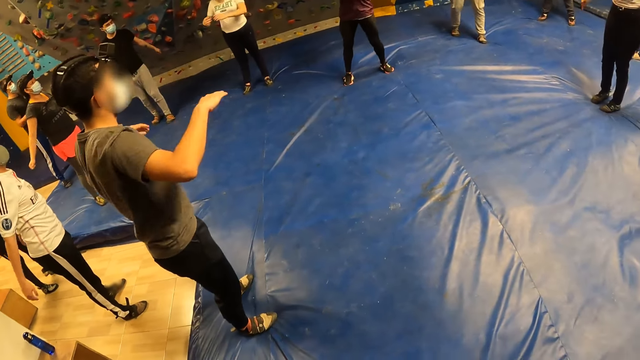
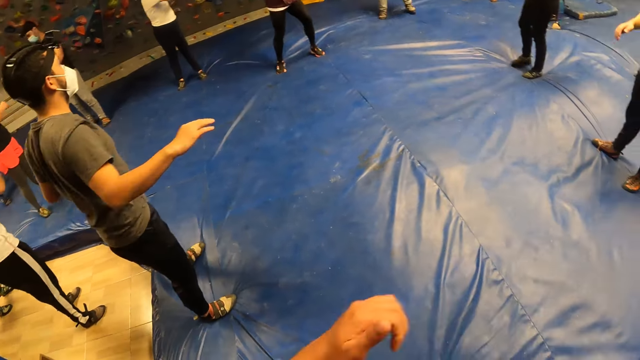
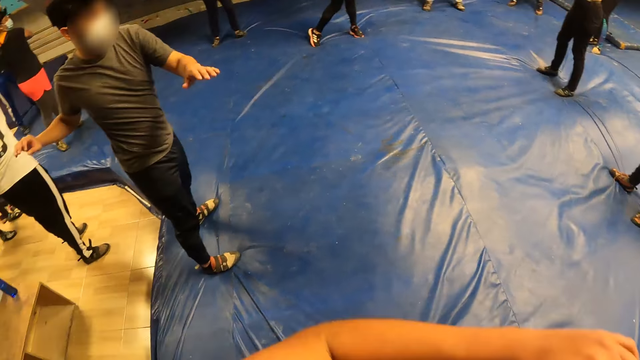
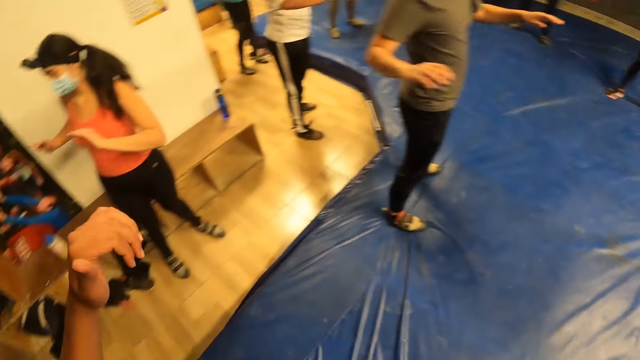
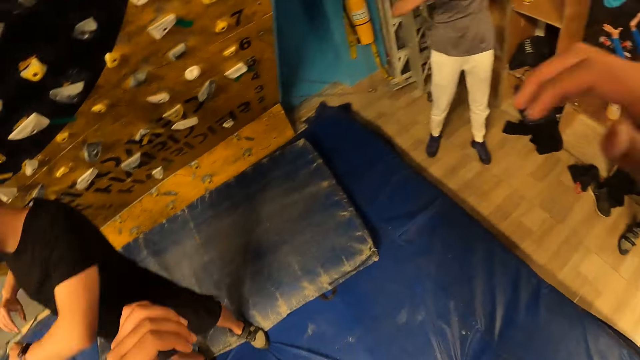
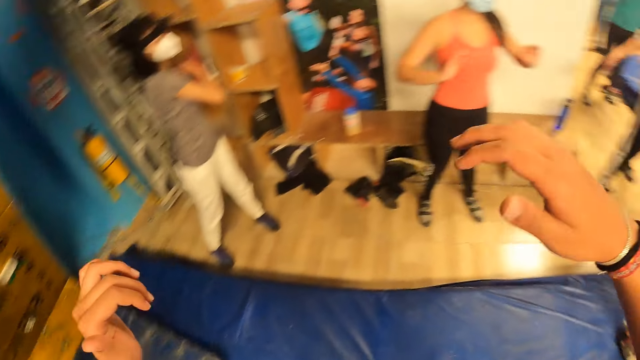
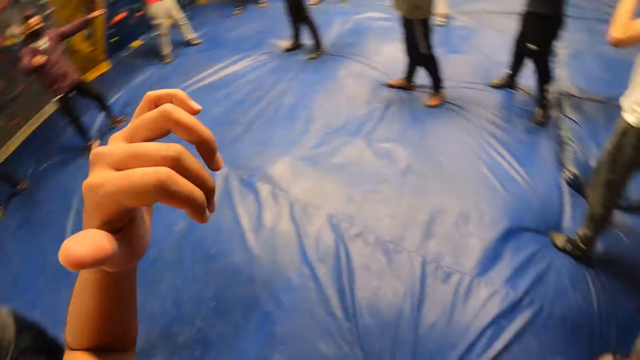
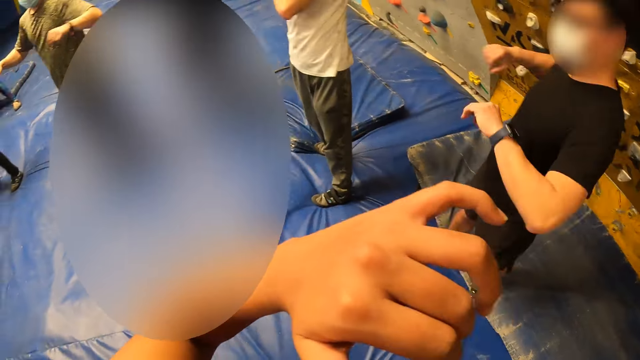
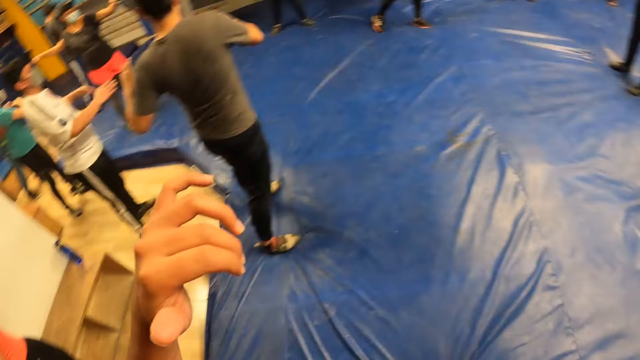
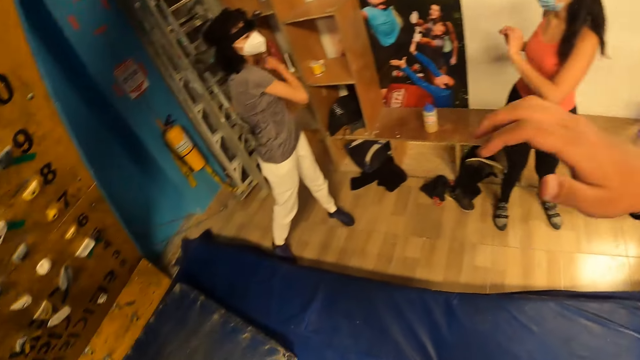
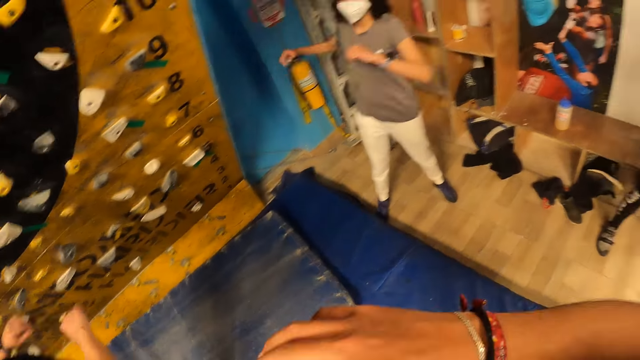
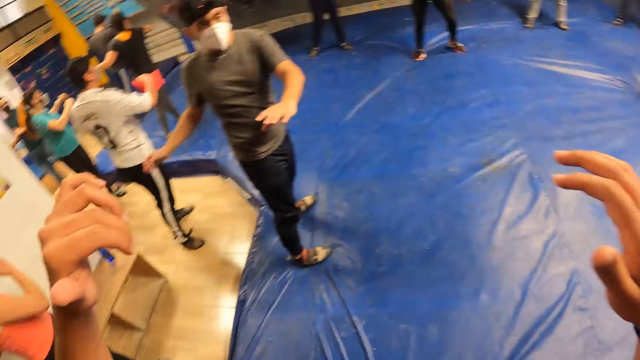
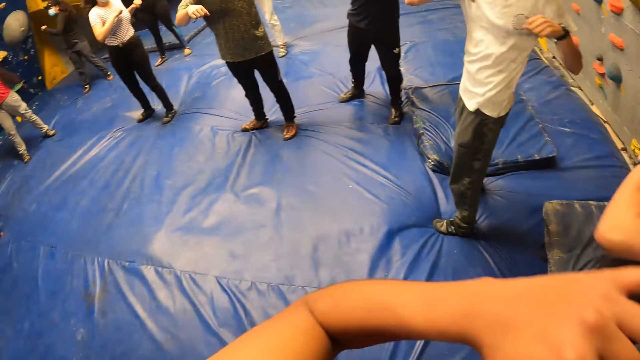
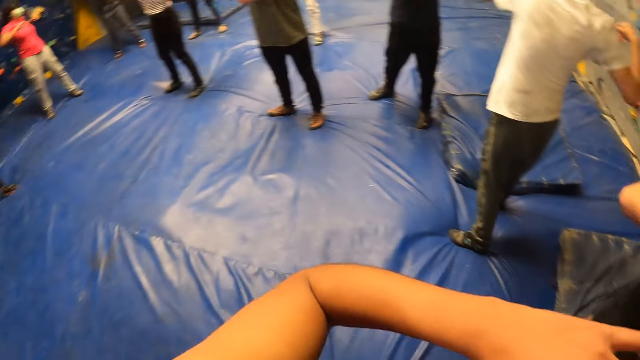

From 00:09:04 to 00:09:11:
The camera wearer does a workout.

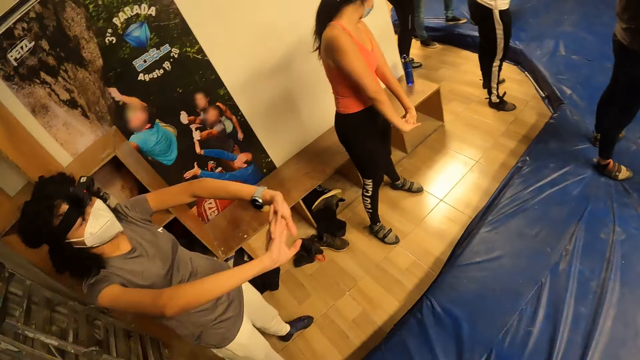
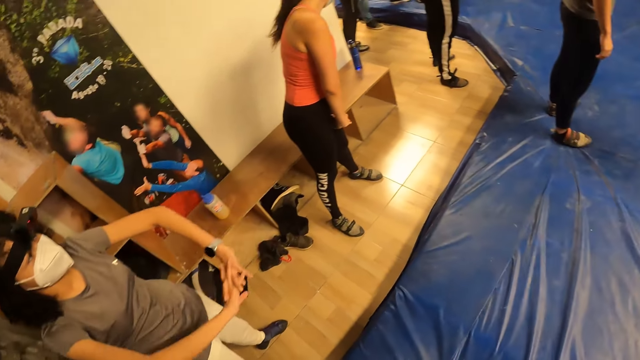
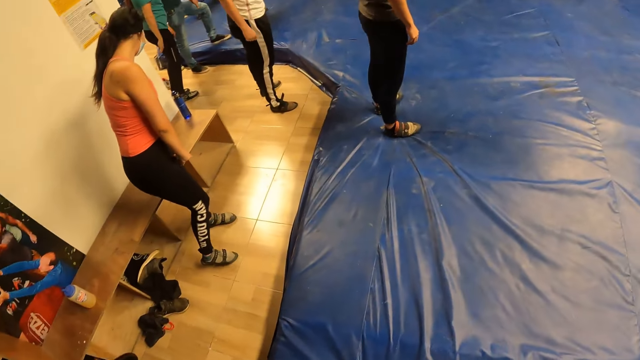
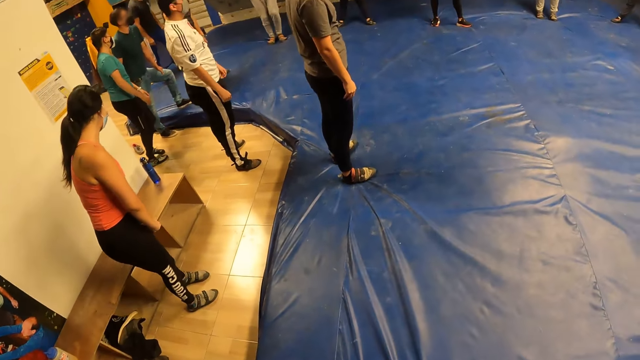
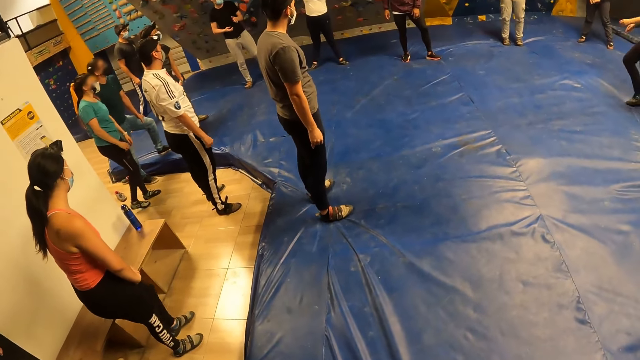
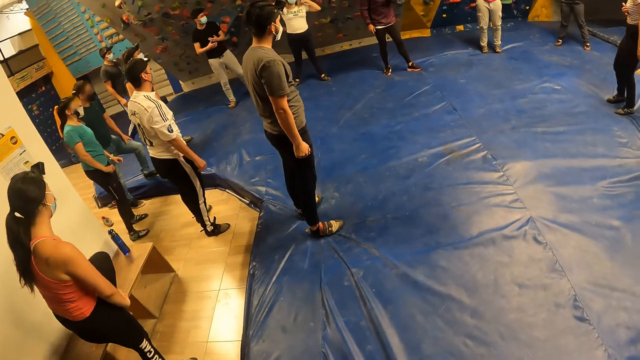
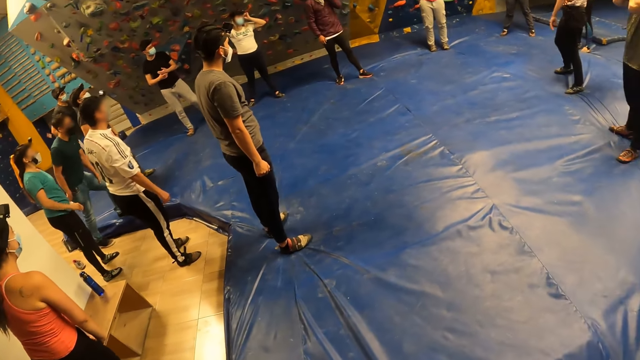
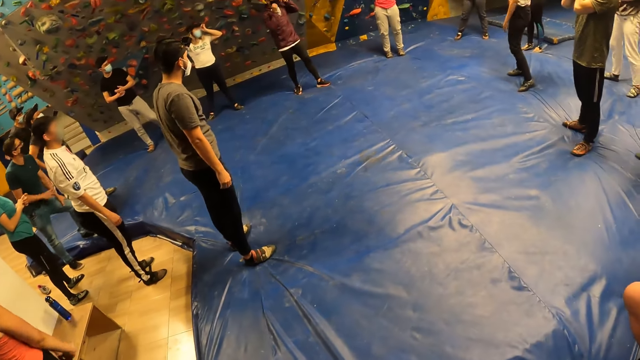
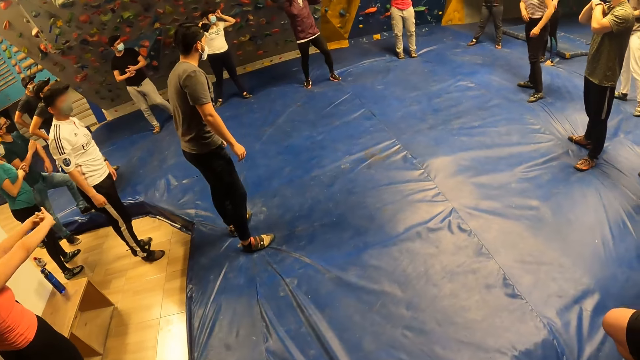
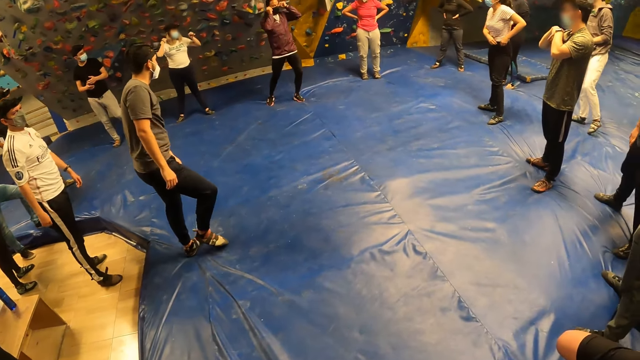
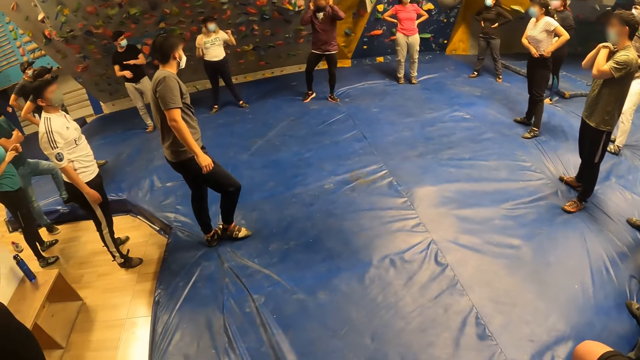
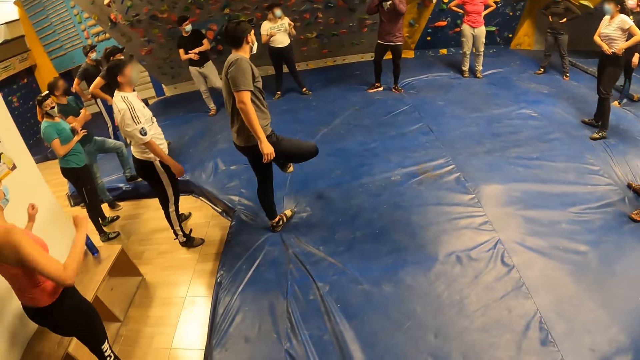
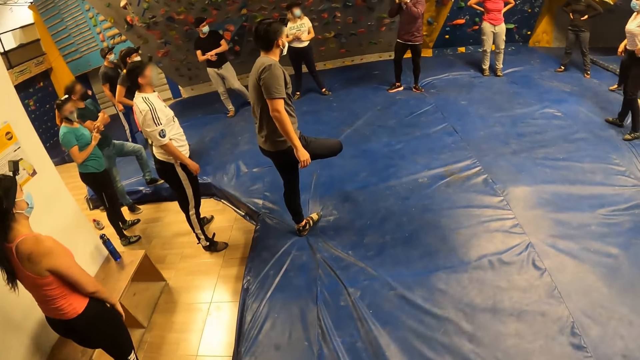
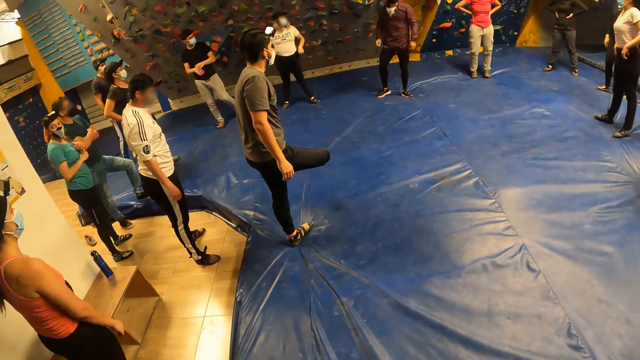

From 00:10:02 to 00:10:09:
The camera wearer looks around the room.

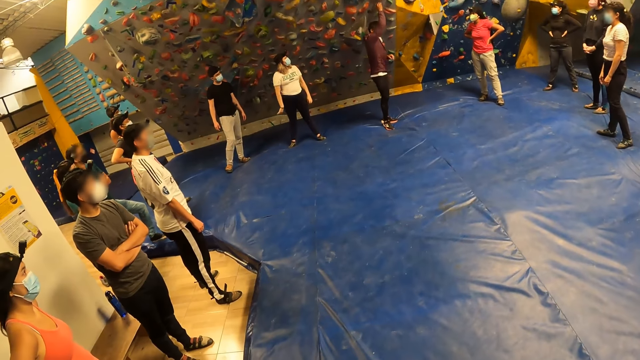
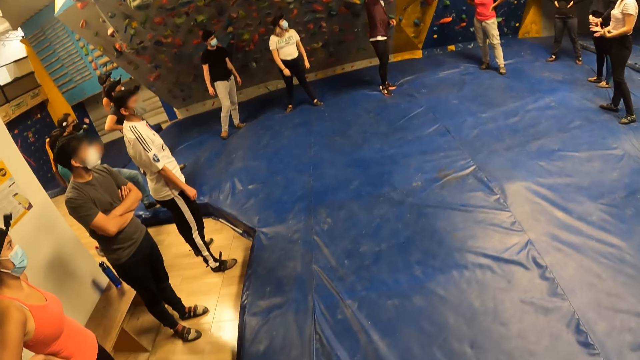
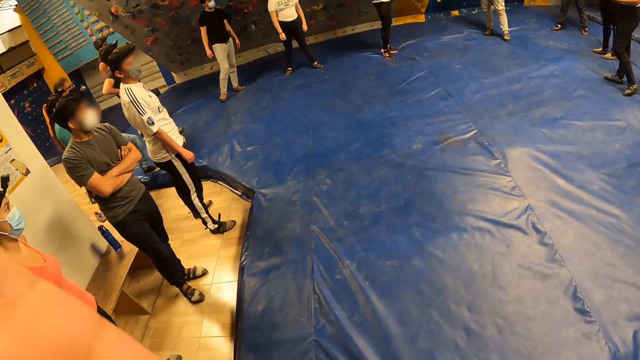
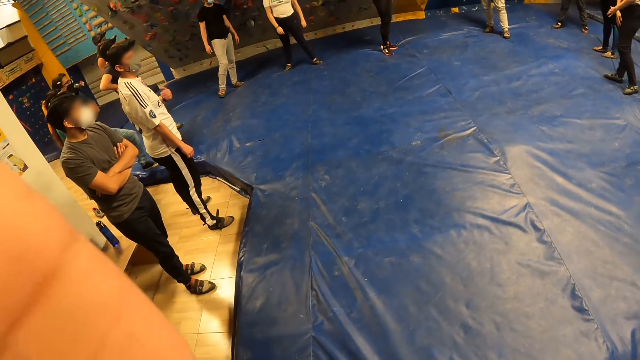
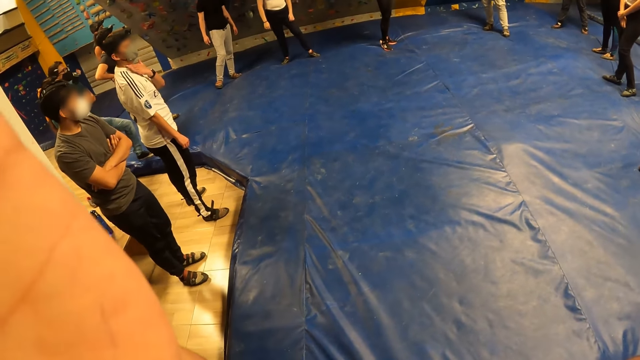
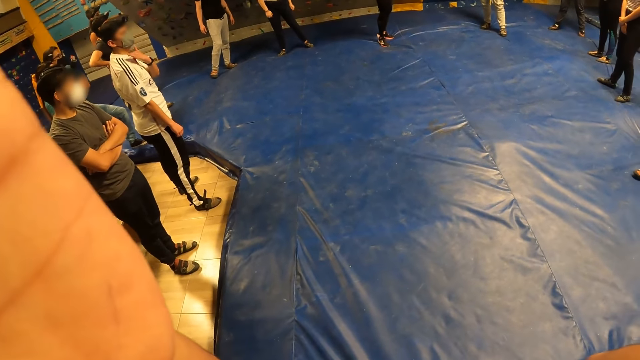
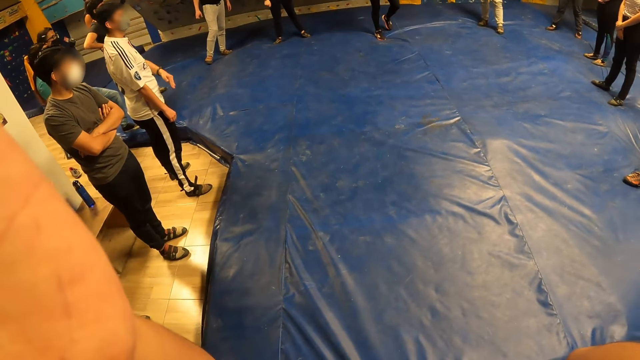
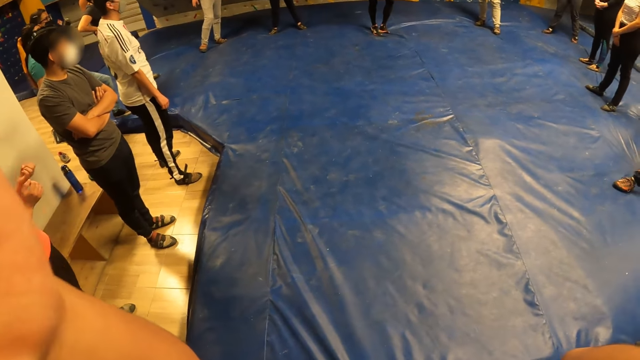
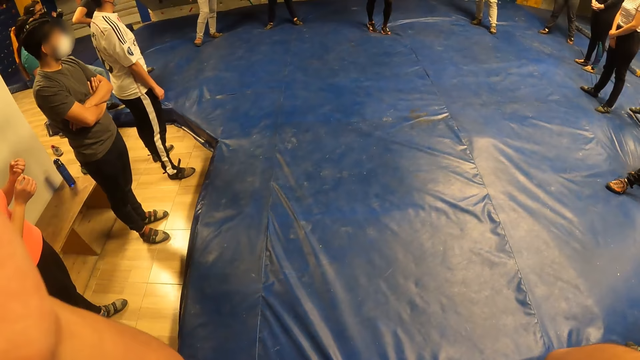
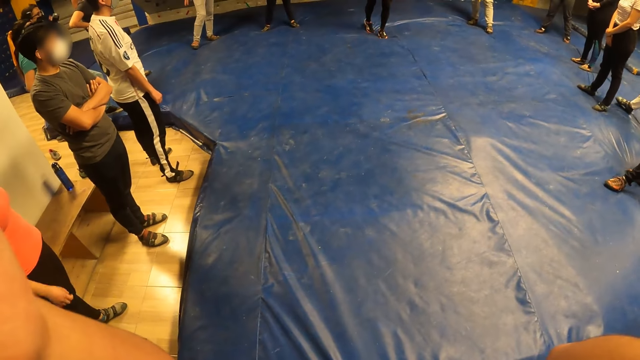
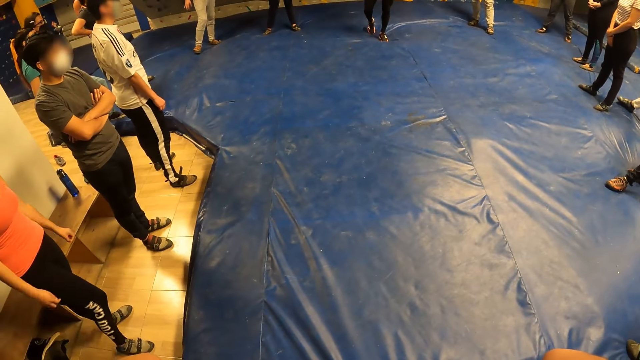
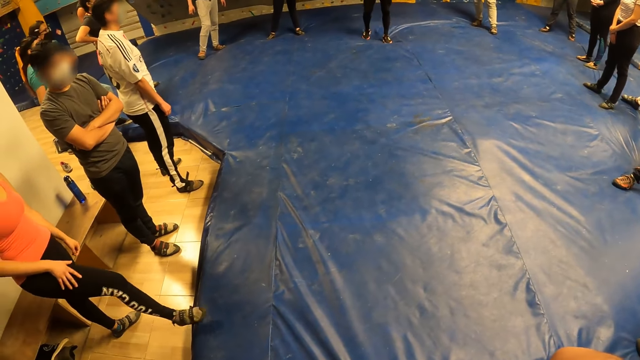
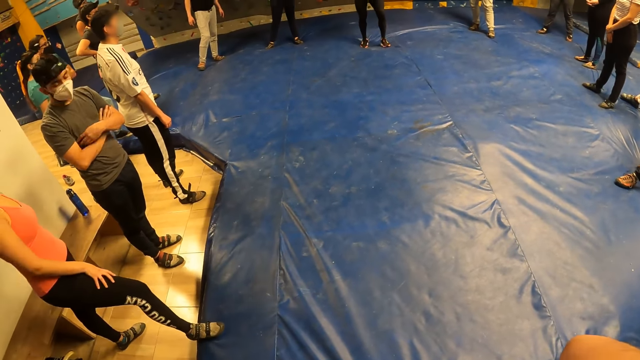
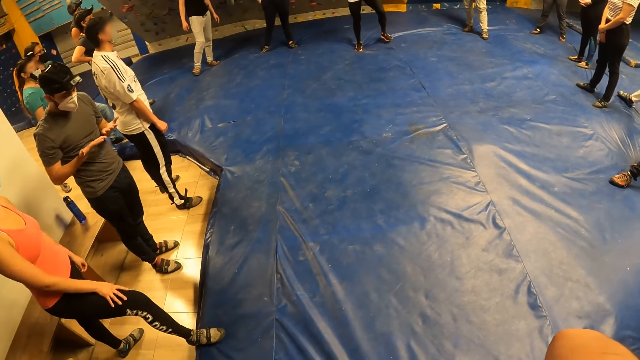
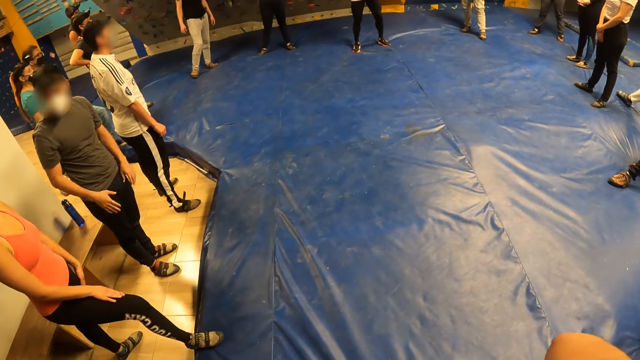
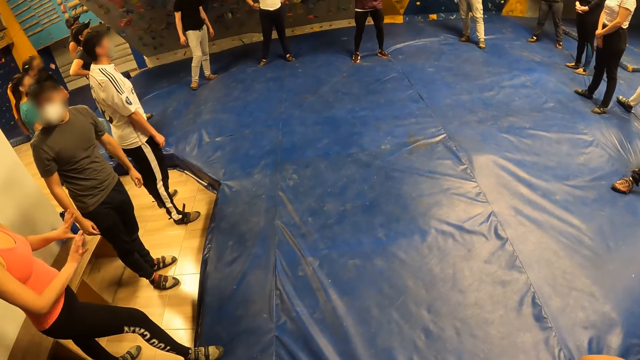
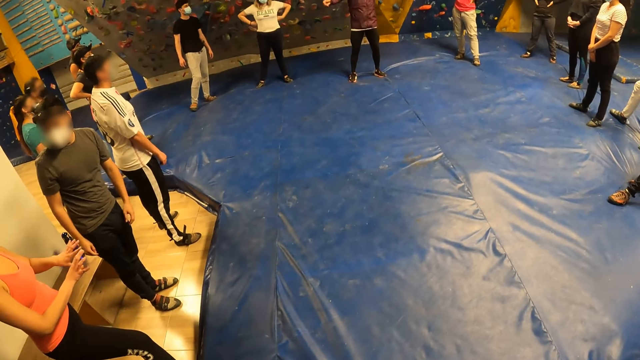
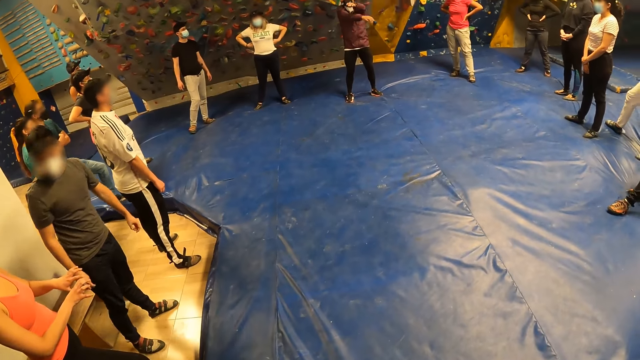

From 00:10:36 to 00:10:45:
The camera wearer touches the head.
